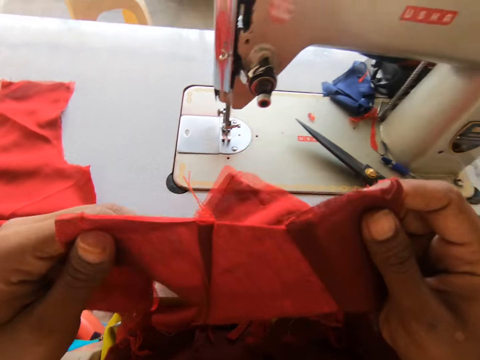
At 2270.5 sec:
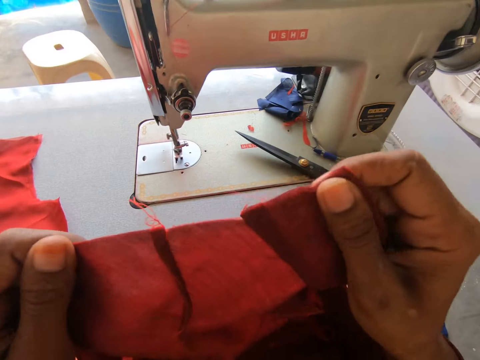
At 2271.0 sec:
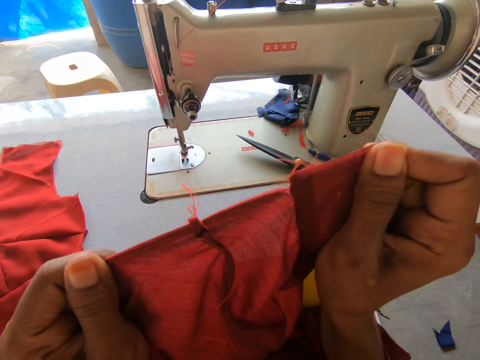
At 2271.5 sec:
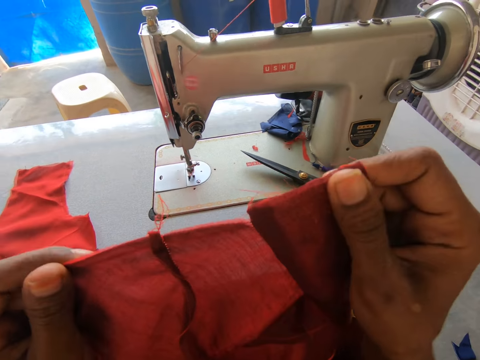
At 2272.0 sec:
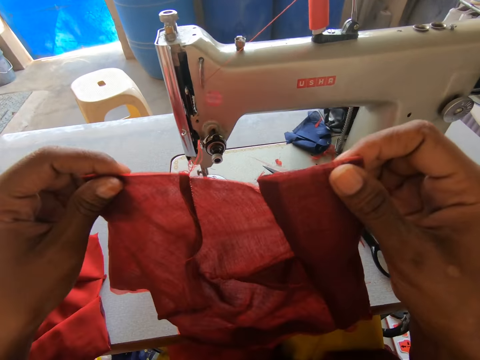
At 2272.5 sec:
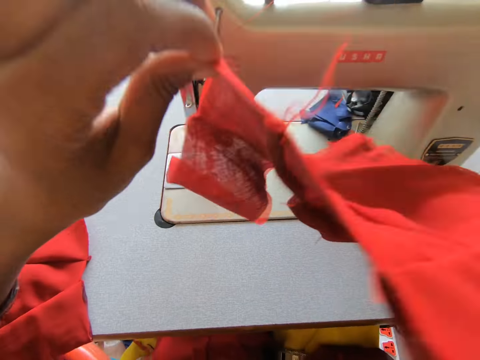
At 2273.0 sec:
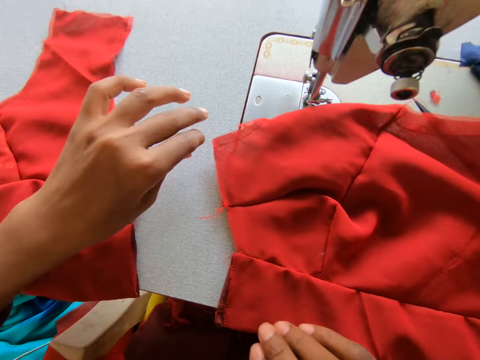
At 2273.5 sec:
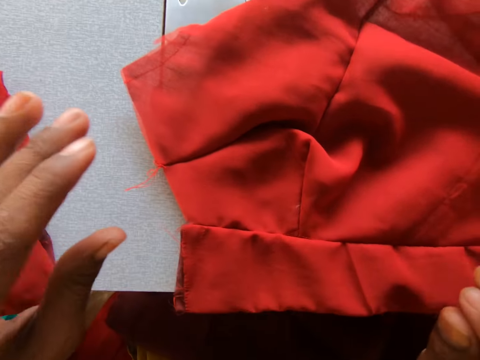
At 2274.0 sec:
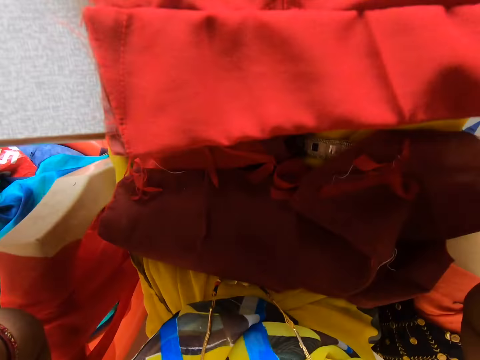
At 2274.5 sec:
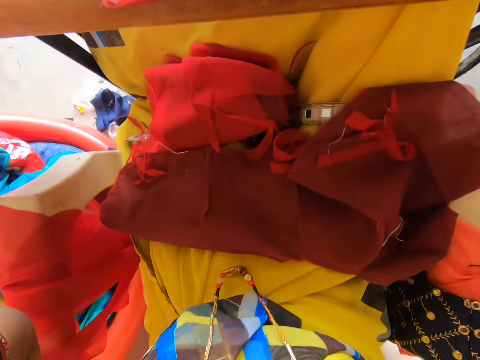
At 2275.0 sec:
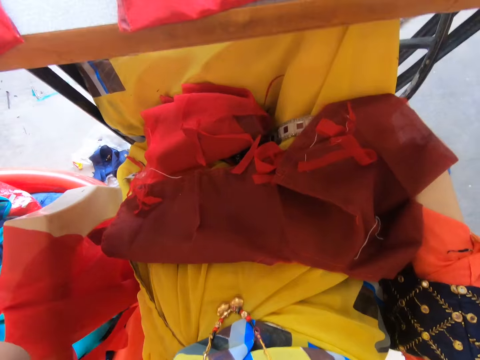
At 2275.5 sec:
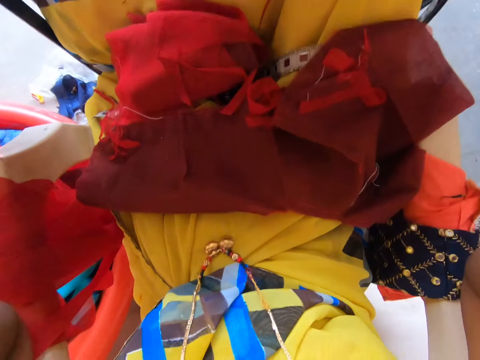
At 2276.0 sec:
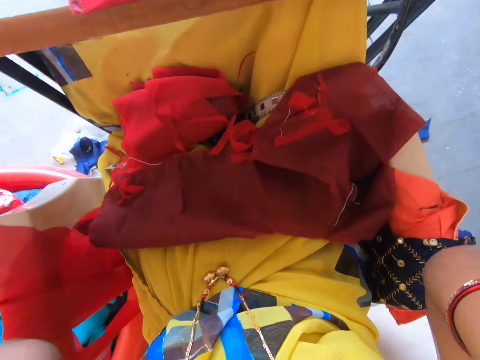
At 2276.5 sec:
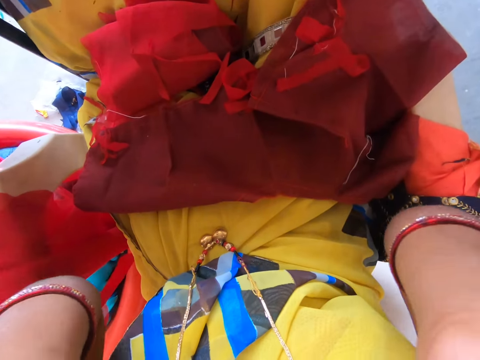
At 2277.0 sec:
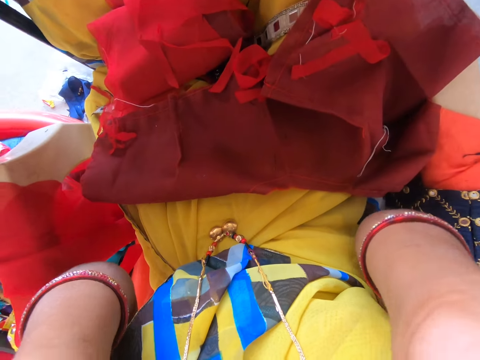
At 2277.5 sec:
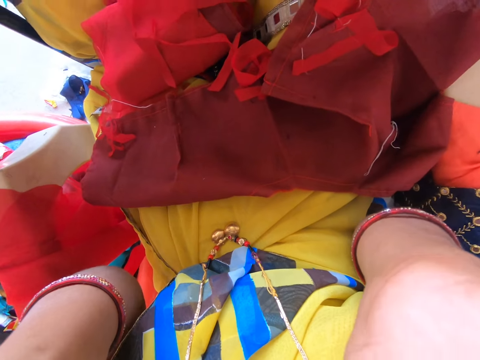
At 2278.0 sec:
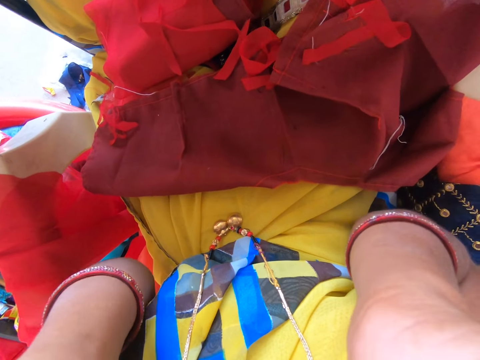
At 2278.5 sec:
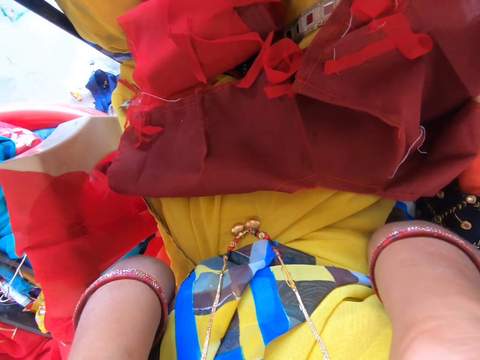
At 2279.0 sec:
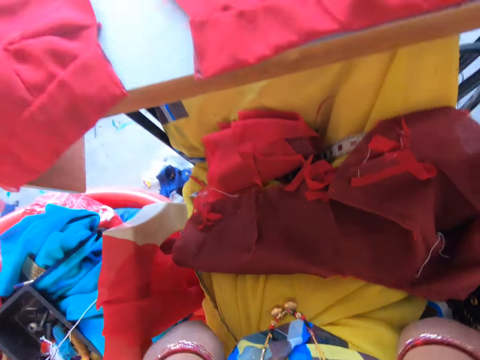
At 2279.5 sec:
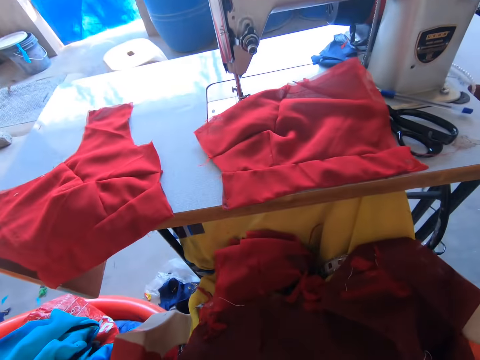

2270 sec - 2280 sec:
The camera wearer lifts the piece of fabric. They stretch the fabric. They turn the fabric. They do something.

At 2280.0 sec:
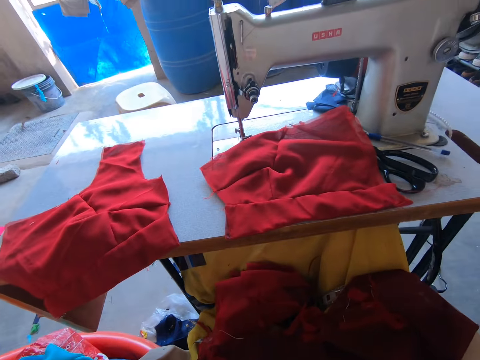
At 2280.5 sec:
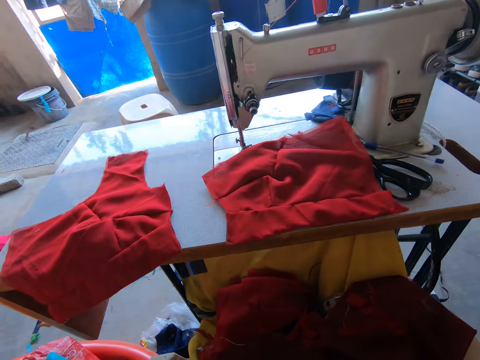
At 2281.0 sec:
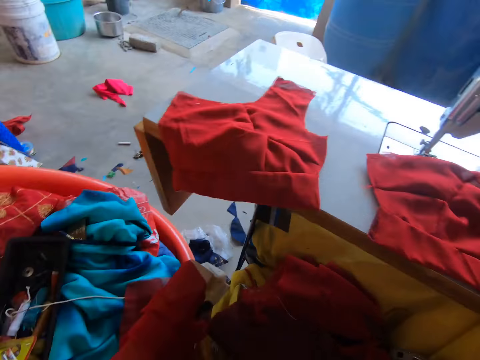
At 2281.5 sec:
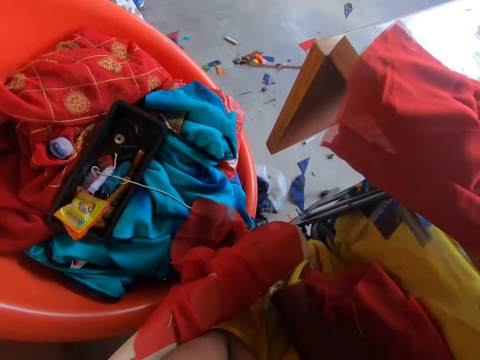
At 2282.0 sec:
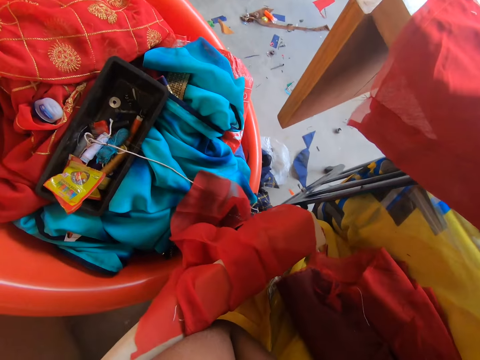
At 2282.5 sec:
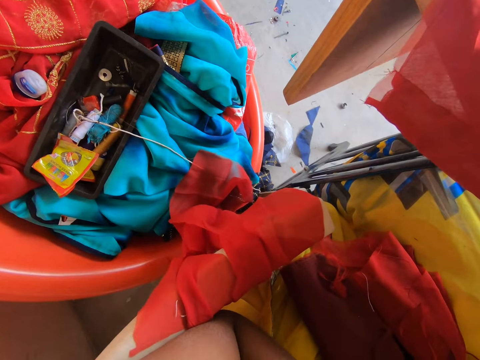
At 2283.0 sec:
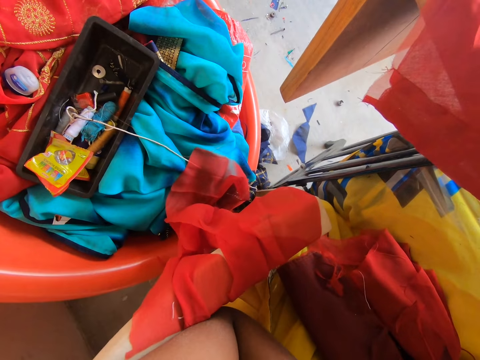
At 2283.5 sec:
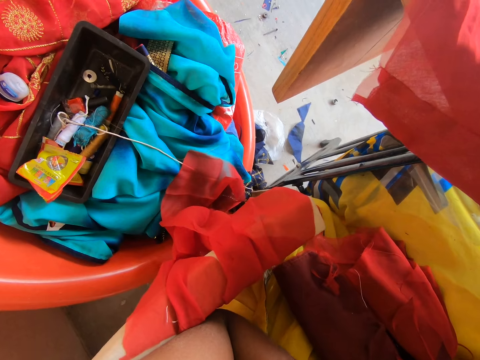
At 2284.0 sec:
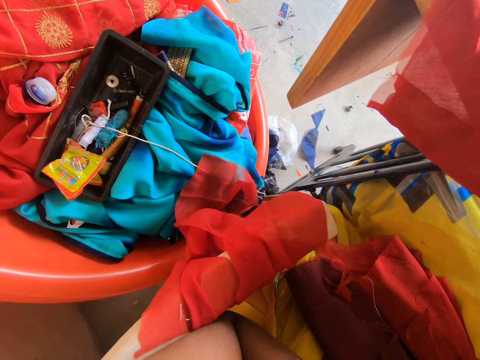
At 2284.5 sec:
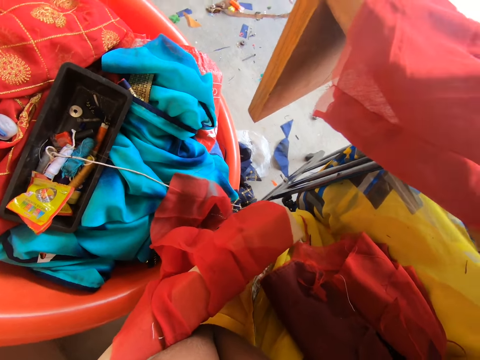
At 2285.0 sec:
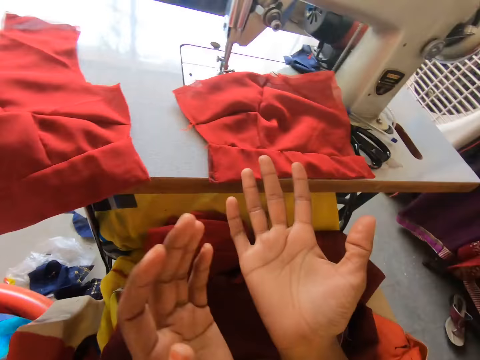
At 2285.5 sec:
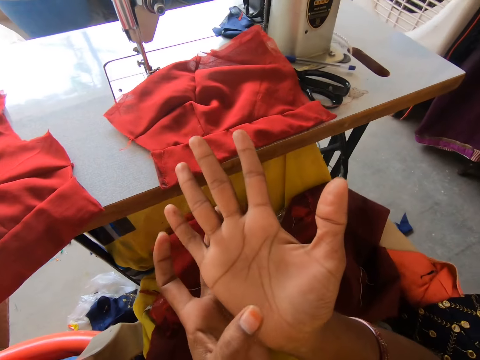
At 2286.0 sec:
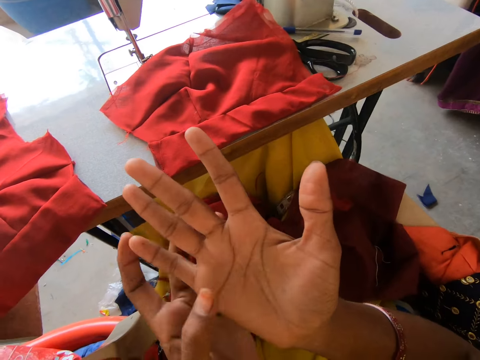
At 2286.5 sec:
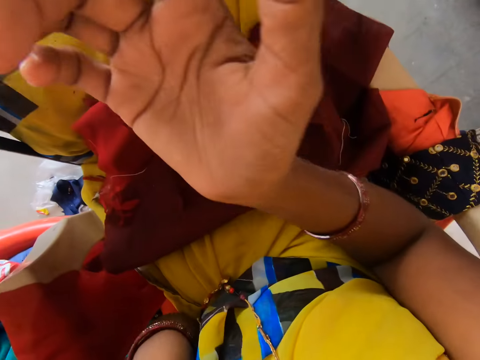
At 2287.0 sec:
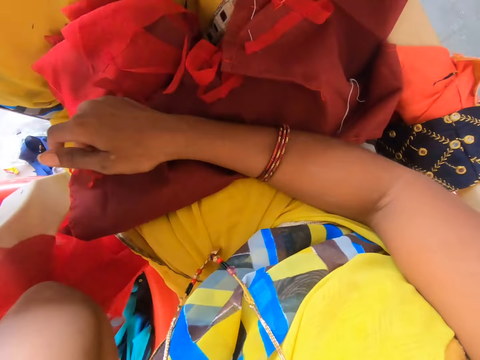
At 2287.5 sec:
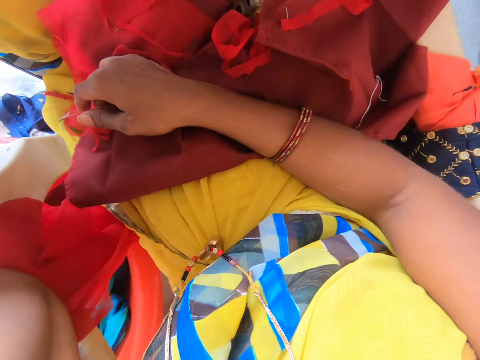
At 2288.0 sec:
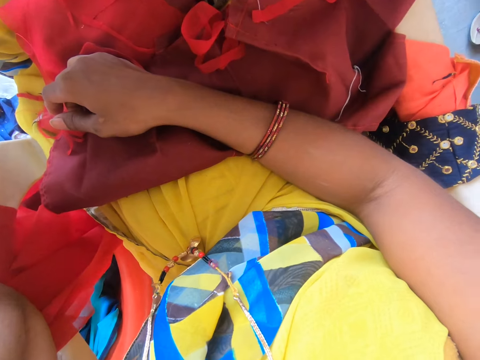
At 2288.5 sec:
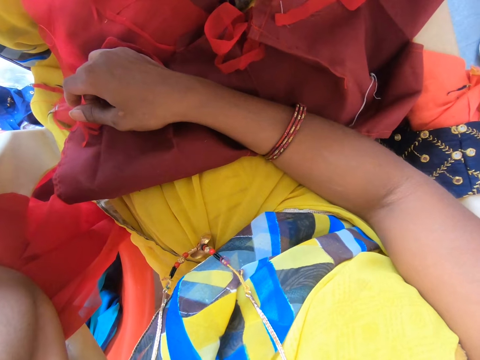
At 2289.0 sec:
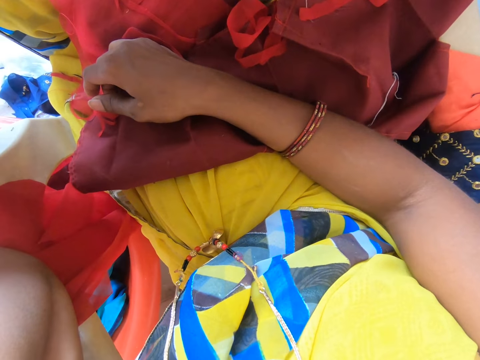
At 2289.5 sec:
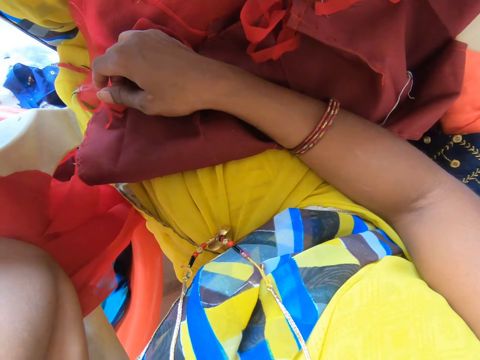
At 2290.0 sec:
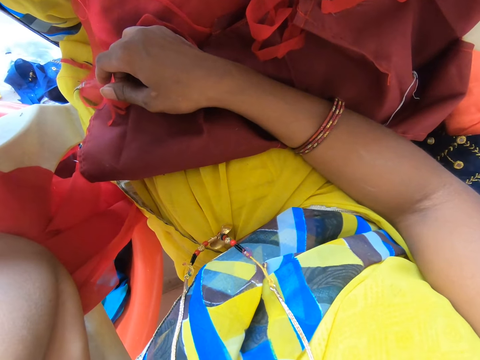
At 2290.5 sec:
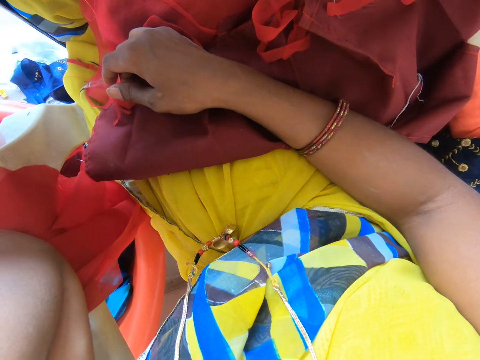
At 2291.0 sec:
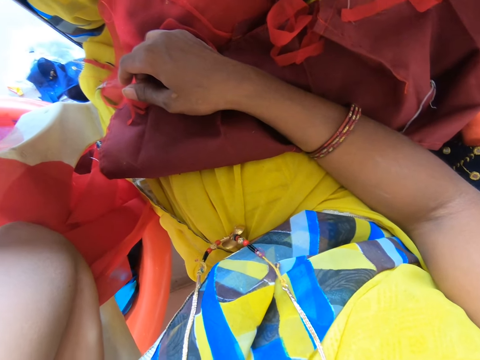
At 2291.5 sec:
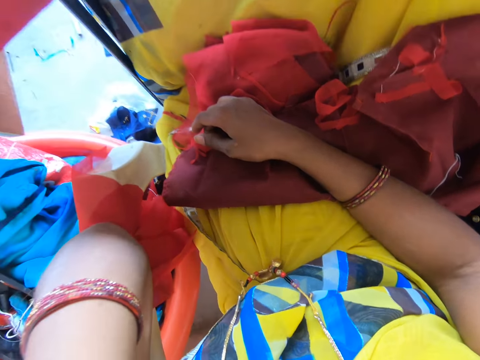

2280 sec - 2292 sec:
The camera wearer looks around. She places the palm. She touches the palm gently. She puts her finger down.

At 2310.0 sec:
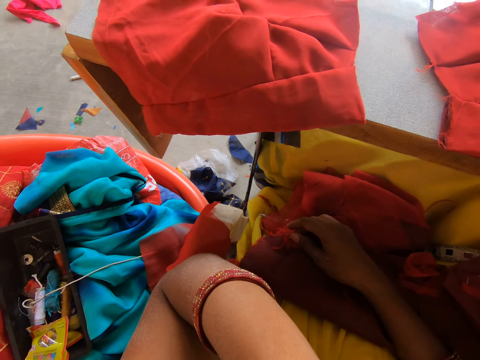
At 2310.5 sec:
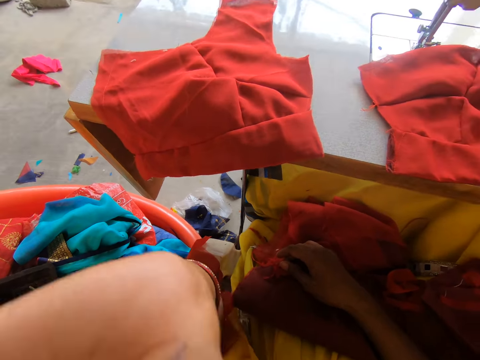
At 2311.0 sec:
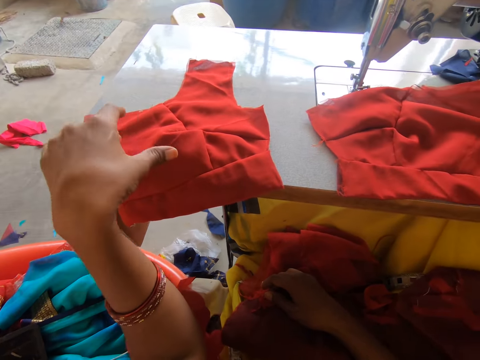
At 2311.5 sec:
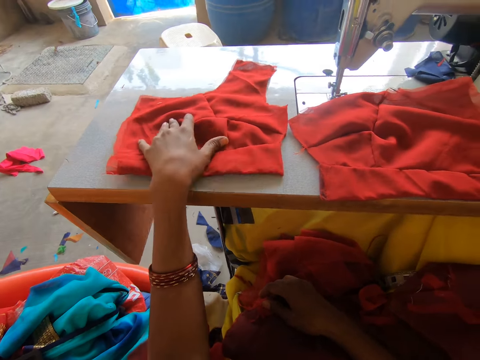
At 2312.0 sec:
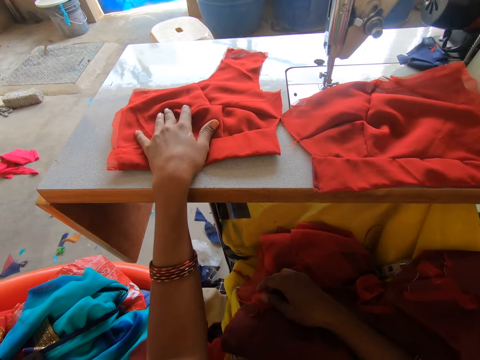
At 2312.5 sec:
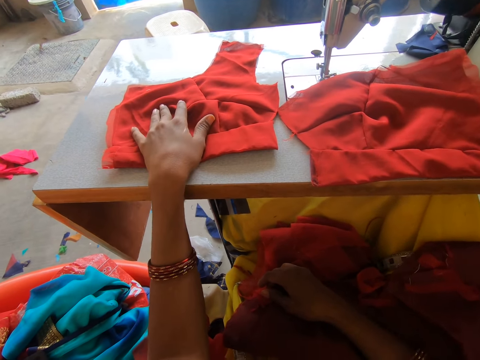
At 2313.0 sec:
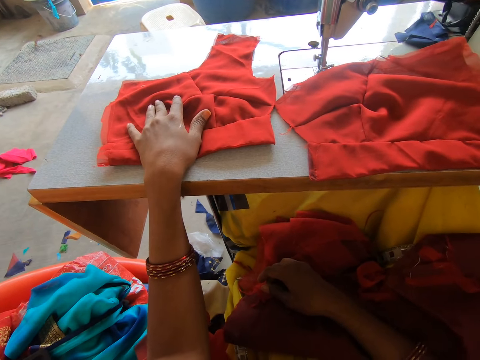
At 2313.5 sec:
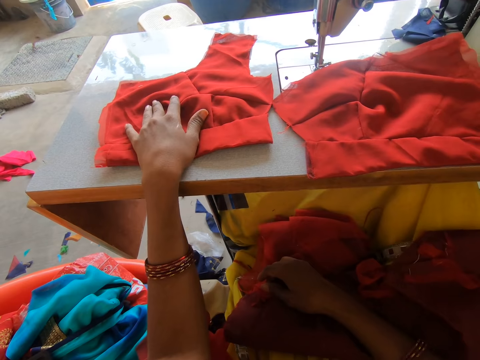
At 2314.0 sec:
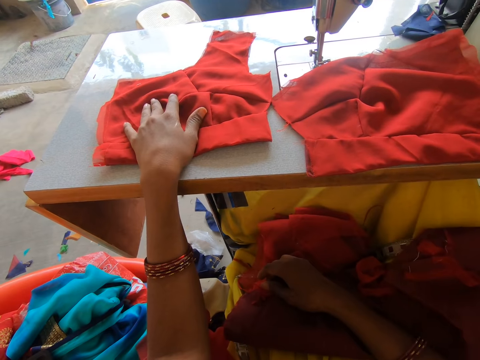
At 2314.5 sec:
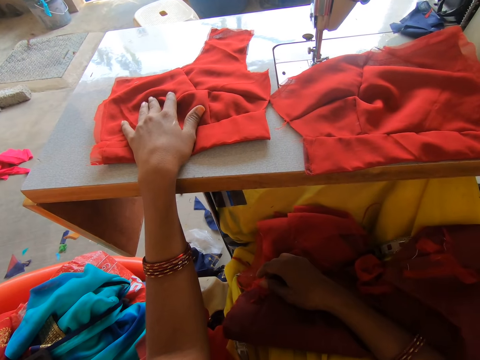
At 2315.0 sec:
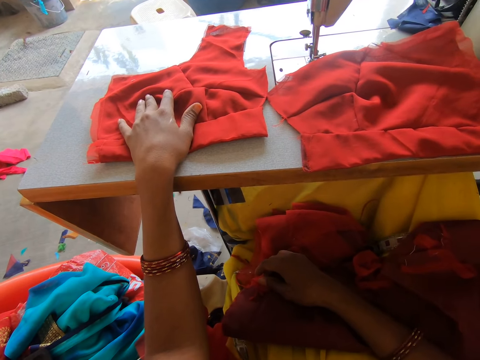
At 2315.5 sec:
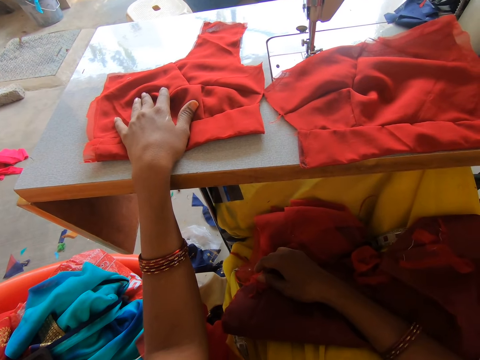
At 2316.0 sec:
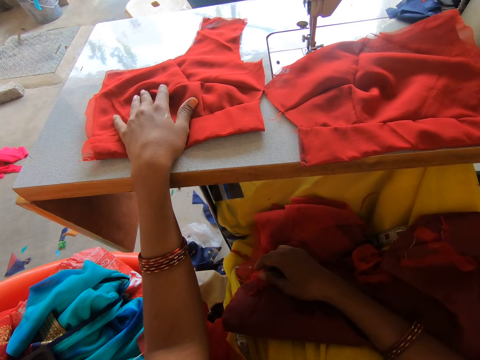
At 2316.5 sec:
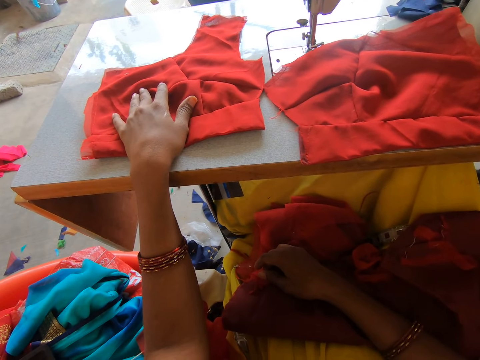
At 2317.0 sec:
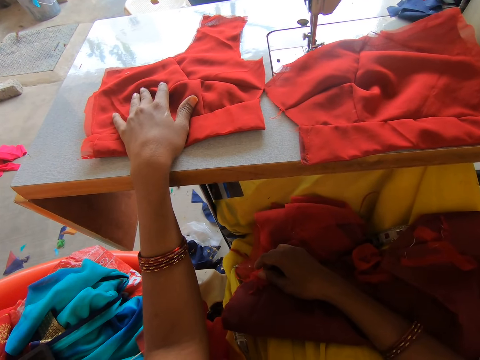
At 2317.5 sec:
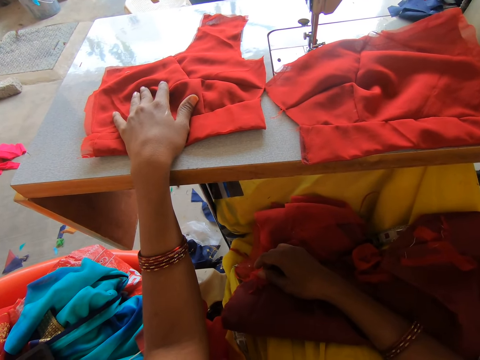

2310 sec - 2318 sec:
The camera wearer holds the fabric.
